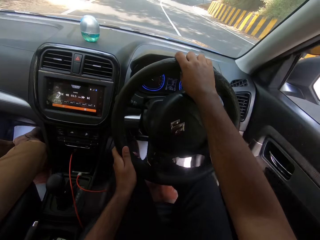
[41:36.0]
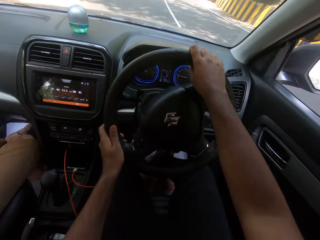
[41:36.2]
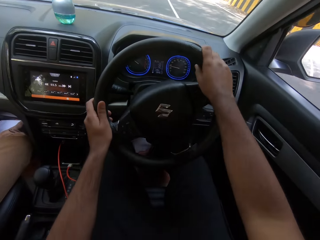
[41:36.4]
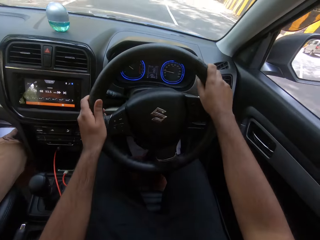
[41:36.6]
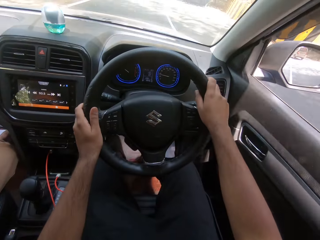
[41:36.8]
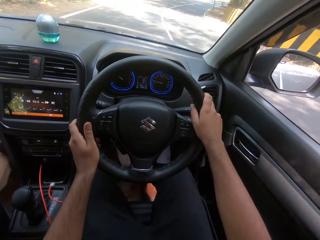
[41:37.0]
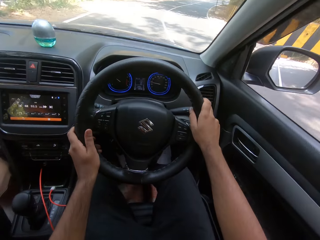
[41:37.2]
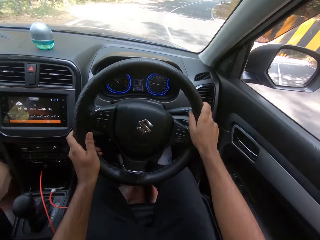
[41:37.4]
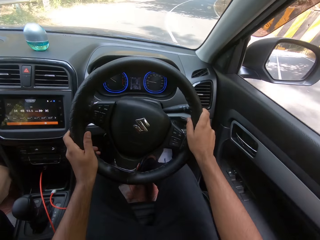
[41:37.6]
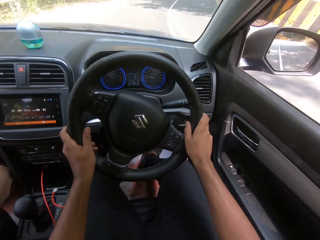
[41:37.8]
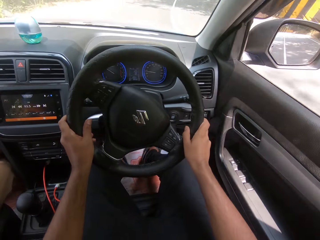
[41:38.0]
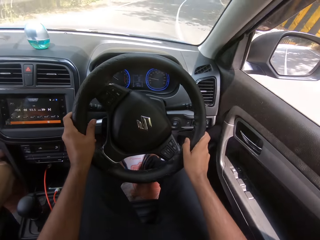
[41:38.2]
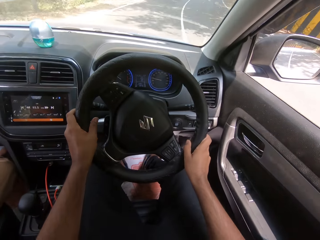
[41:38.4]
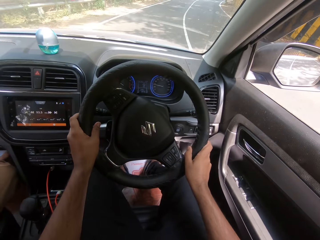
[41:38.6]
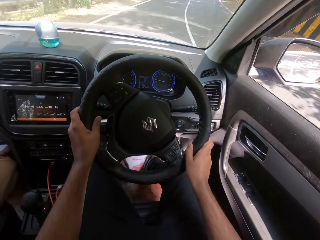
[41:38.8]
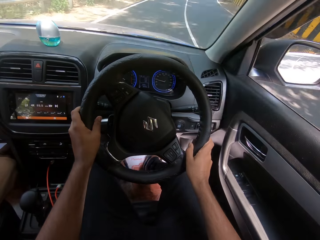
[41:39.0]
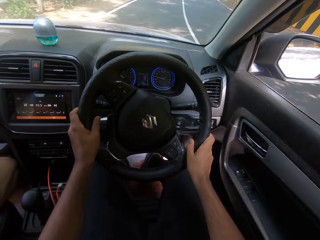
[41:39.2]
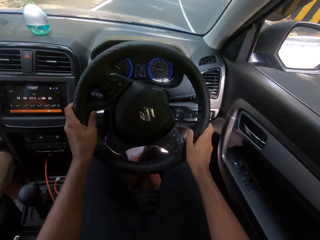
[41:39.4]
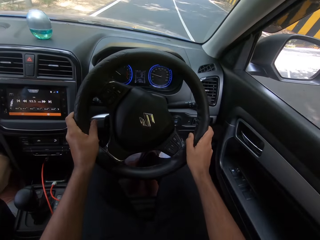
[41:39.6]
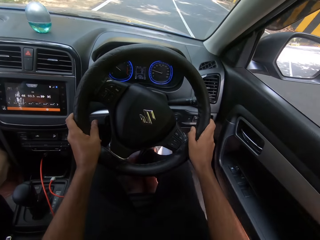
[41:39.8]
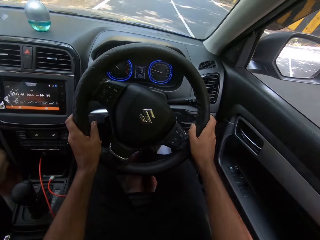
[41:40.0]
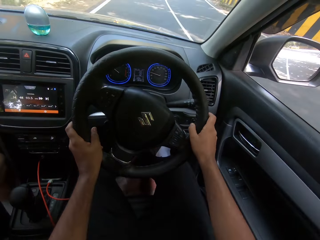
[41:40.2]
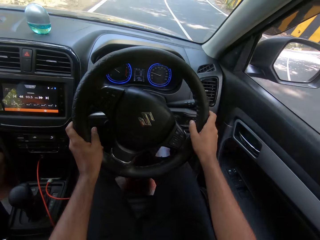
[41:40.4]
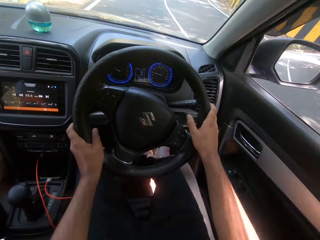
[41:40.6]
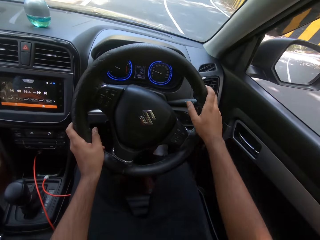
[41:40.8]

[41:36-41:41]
A white car drives past the camera wearer.

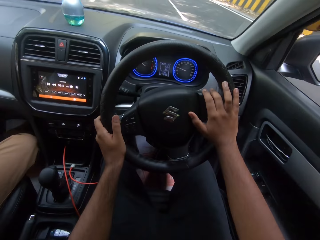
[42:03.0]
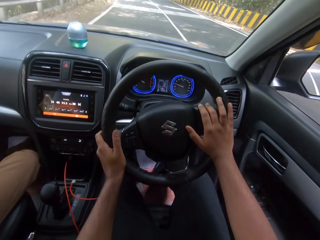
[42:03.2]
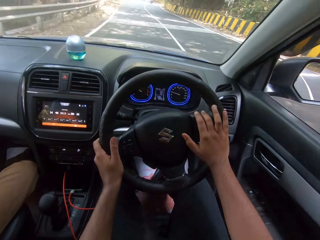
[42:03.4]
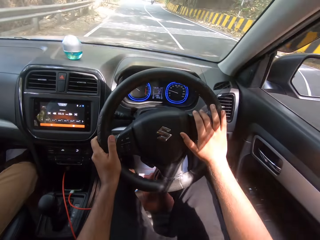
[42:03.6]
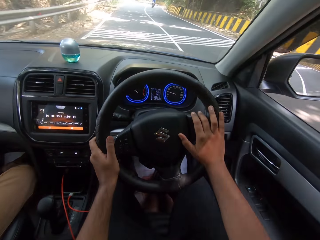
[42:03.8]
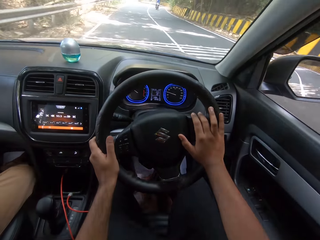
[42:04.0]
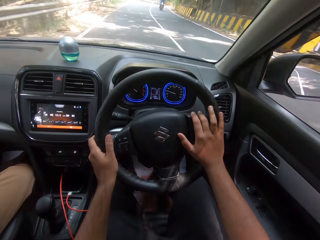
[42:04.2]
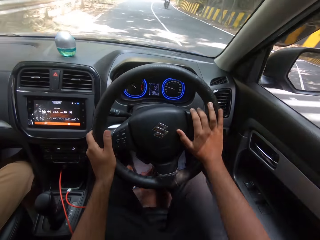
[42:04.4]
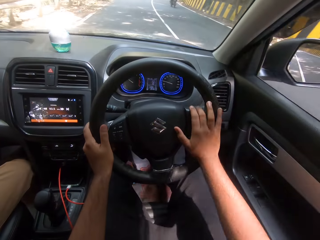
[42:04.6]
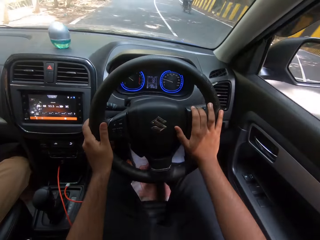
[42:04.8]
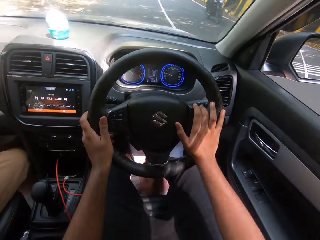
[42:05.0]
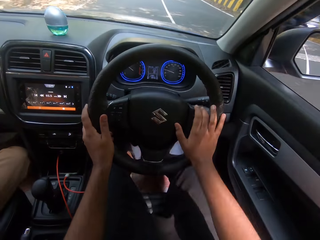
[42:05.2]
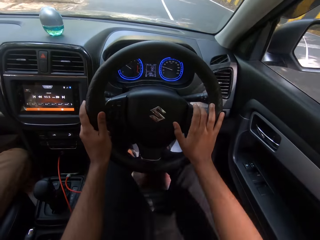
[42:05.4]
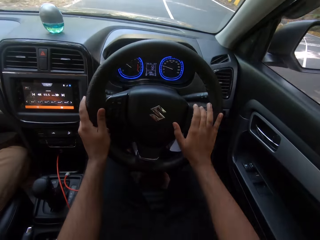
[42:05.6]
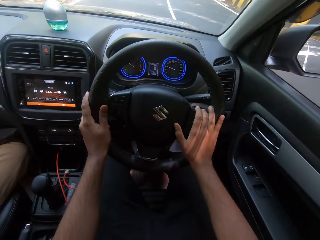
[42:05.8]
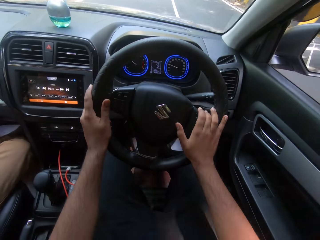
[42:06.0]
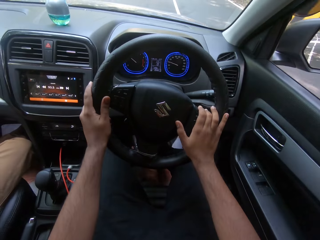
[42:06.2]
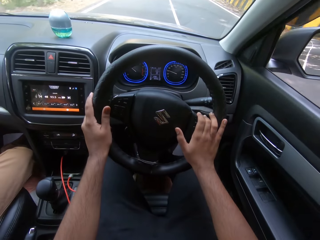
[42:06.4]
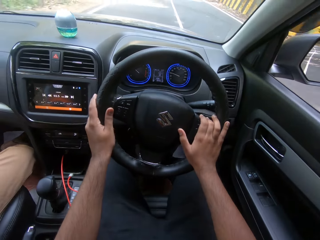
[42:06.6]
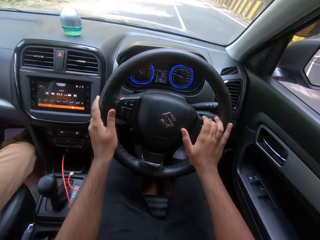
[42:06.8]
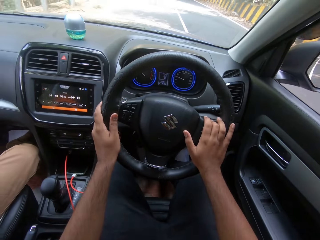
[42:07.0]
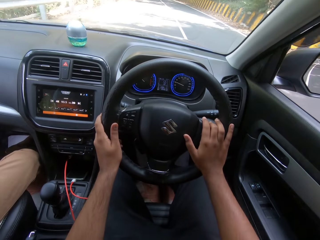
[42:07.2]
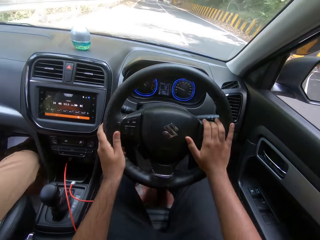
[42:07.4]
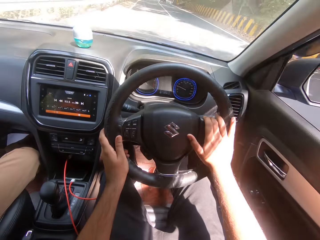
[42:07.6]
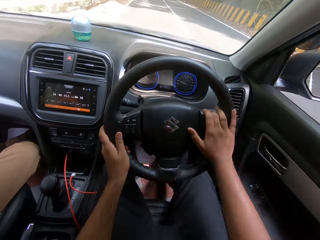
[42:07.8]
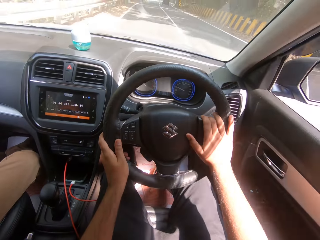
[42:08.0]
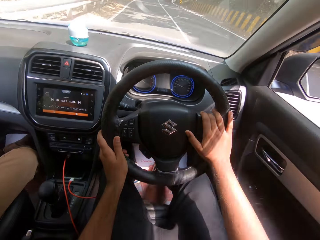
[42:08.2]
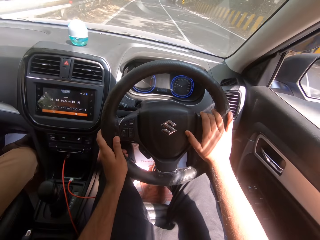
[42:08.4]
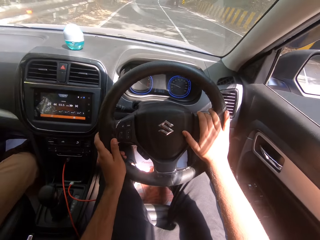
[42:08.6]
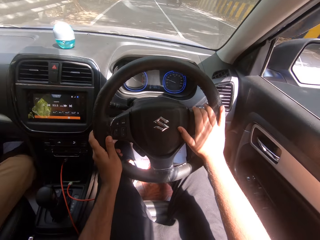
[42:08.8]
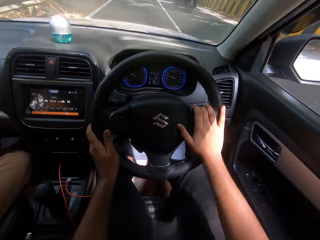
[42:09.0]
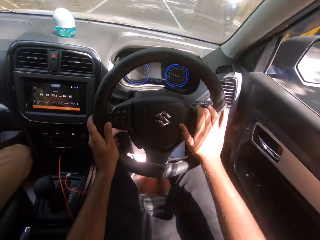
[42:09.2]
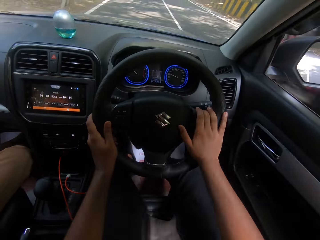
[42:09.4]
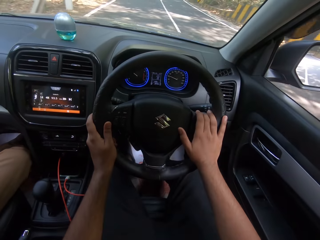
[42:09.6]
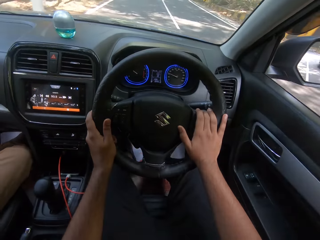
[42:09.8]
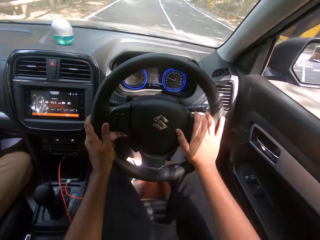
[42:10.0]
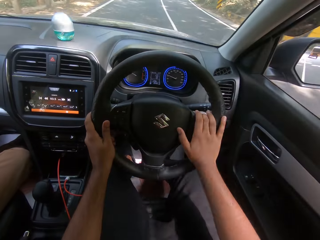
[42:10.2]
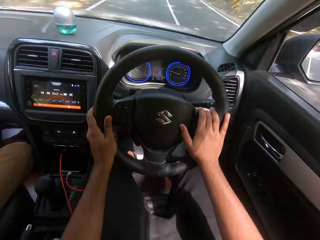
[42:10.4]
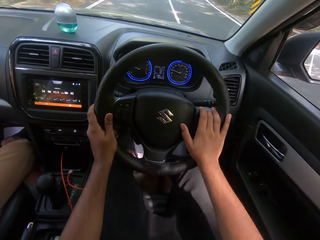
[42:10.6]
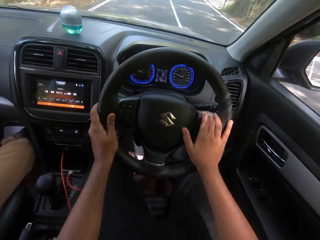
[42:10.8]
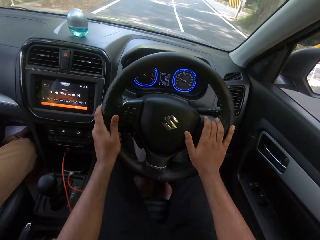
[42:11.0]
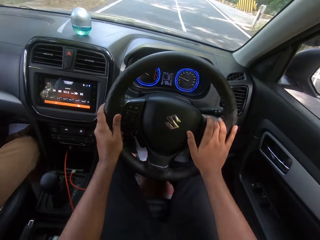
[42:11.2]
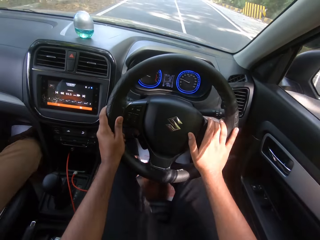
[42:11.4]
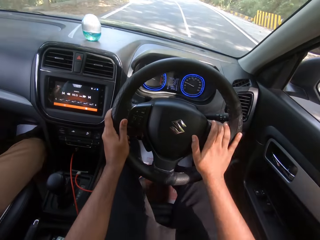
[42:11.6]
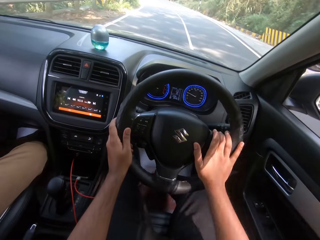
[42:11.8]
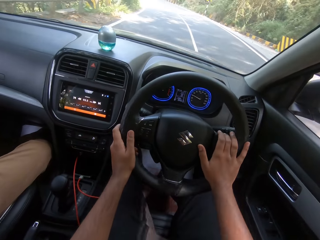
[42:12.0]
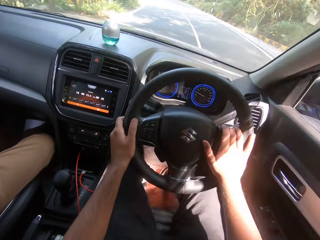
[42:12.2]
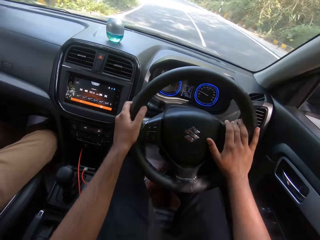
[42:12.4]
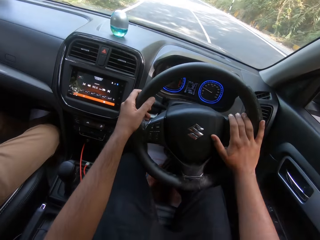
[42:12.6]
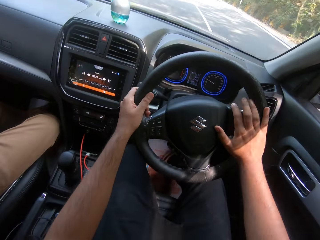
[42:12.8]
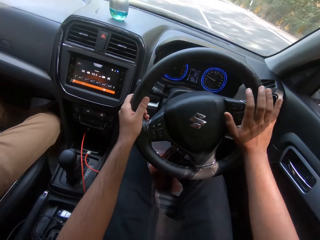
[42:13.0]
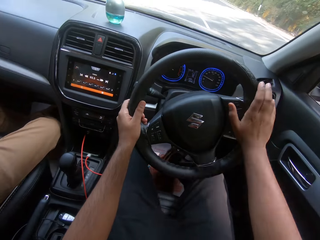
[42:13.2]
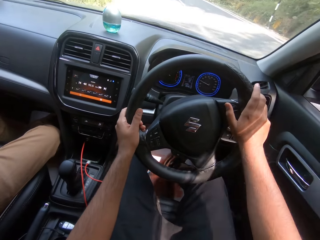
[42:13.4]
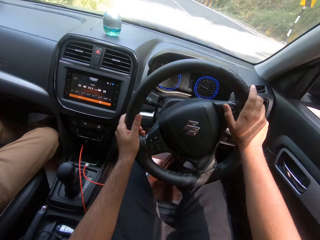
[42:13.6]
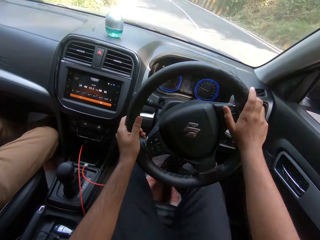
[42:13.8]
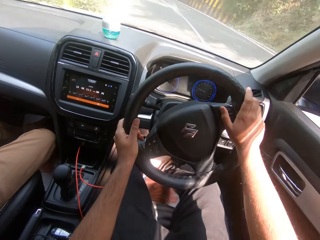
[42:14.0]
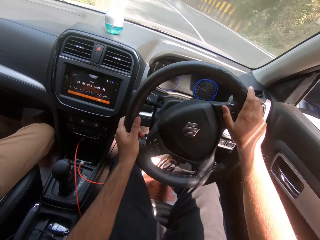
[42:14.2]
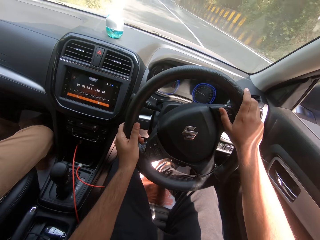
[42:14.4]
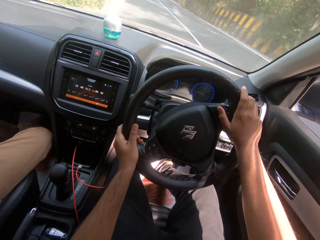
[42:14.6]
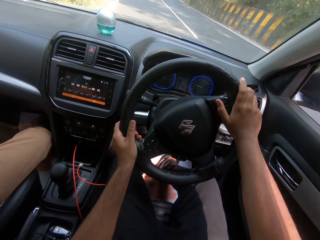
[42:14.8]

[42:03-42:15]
A motorcycle rides past the camera wearer. A tricycle rides past them.

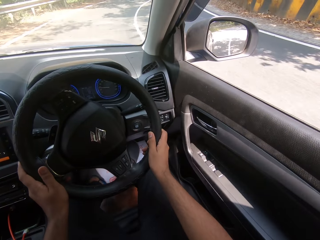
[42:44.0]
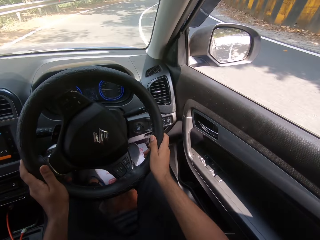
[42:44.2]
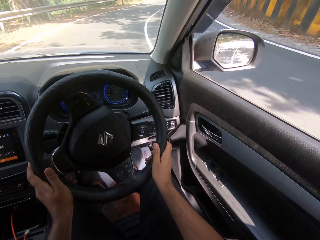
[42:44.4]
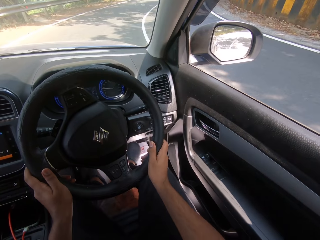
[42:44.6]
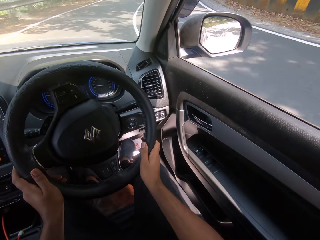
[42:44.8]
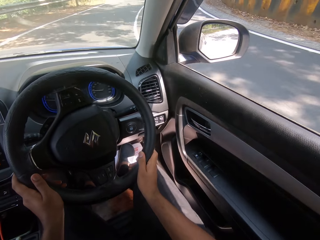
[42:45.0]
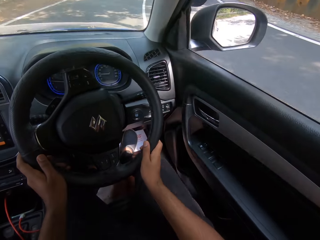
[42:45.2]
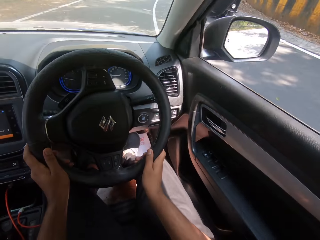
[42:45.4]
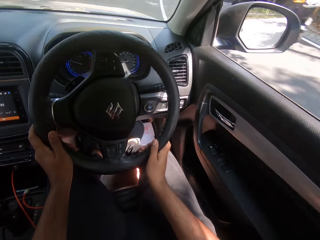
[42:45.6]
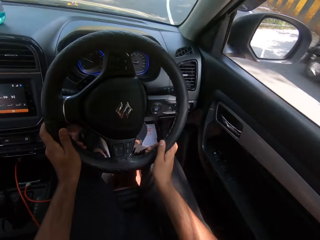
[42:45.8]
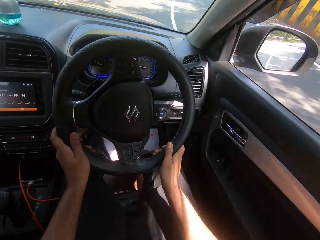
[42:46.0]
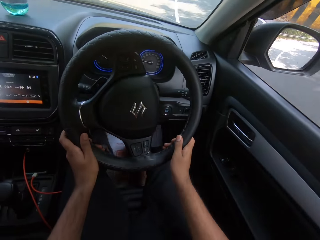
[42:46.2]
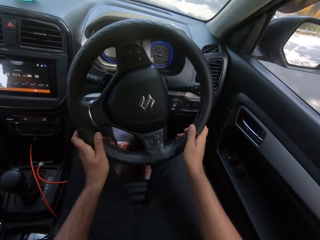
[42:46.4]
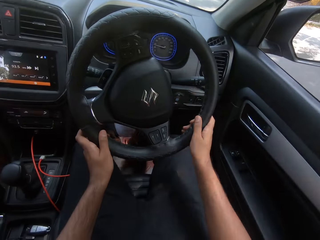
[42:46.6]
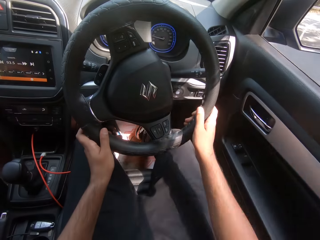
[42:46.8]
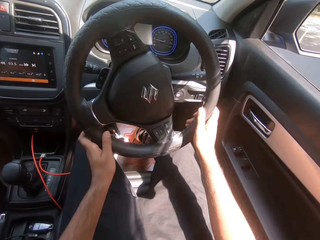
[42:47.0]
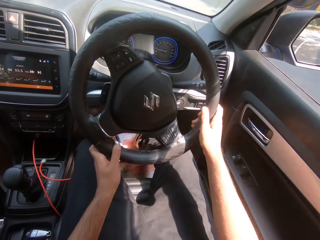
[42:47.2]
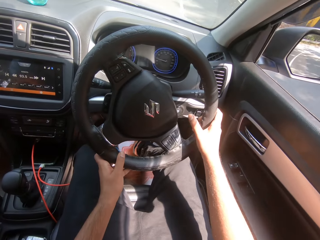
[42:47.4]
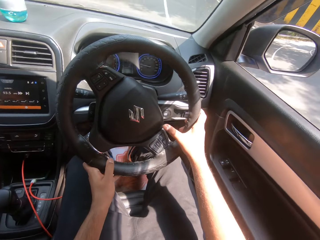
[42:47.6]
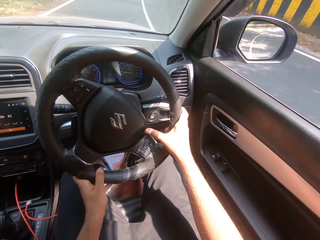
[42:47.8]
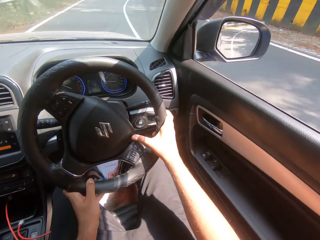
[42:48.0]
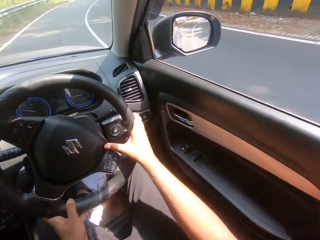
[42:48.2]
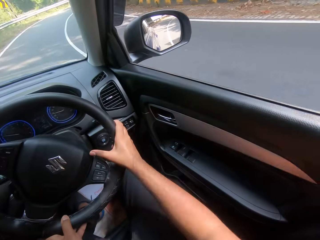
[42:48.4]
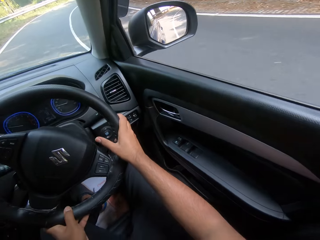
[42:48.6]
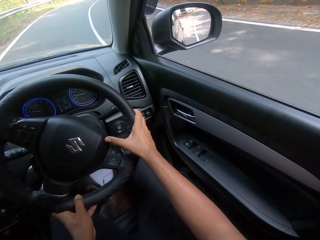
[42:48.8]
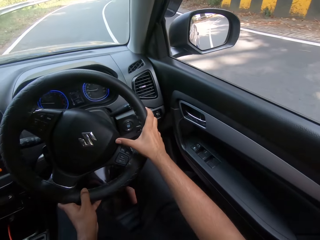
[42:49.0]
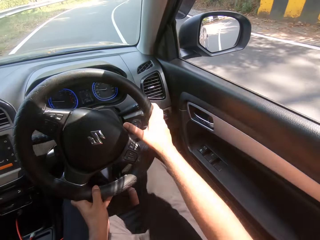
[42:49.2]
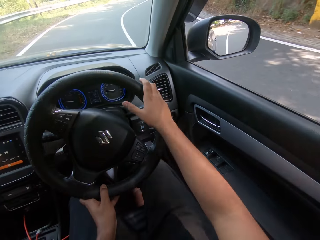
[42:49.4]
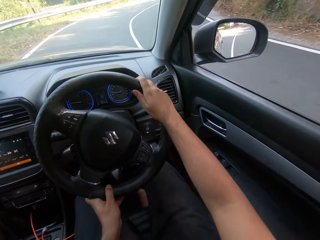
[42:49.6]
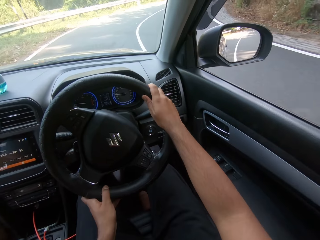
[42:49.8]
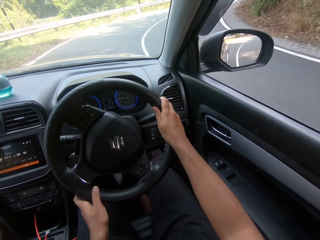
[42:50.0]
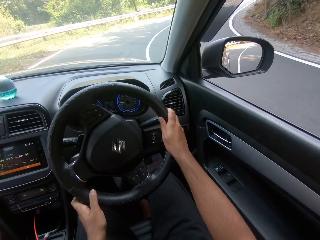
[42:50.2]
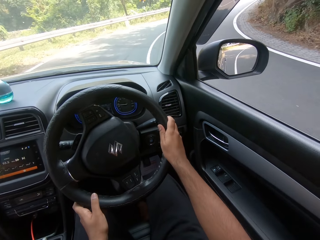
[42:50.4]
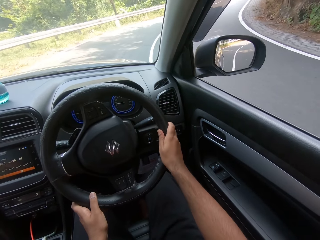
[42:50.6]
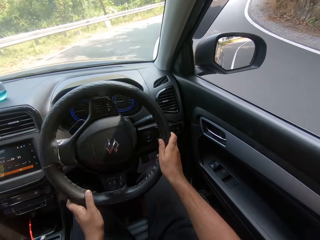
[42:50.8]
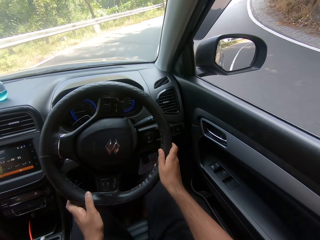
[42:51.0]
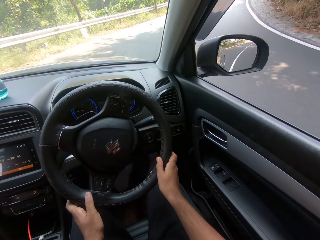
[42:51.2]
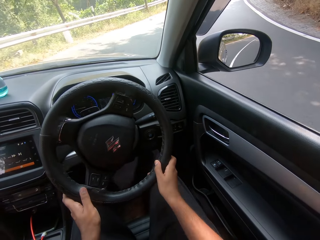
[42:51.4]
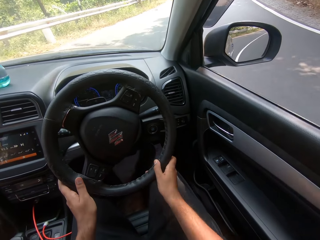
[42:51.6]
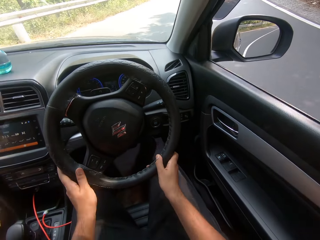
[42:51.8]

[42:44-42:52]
A tricycle rides past the camera wearer.
